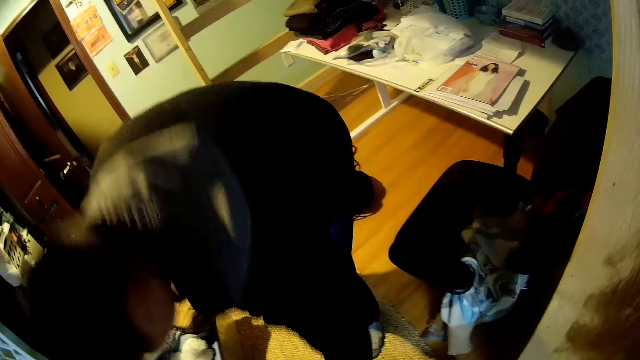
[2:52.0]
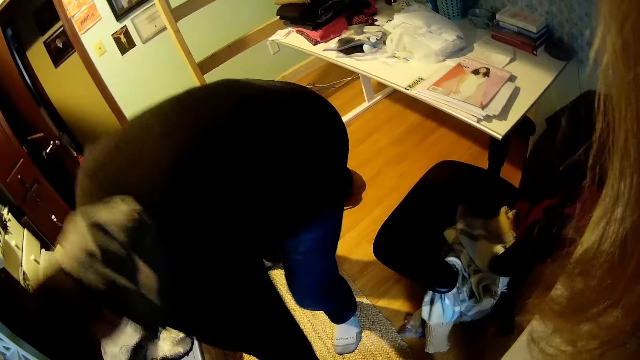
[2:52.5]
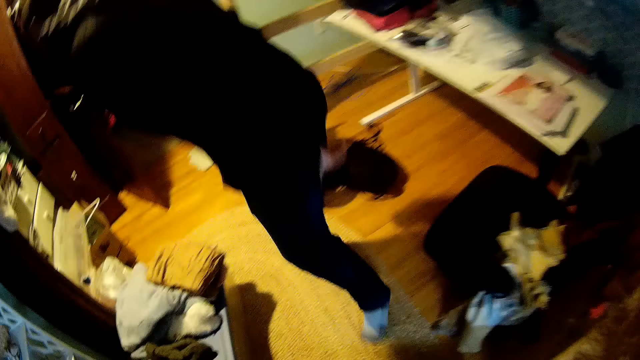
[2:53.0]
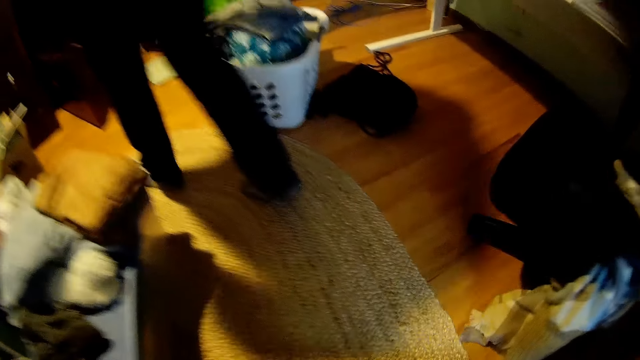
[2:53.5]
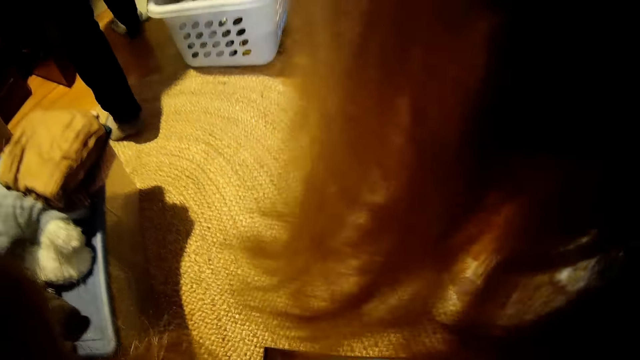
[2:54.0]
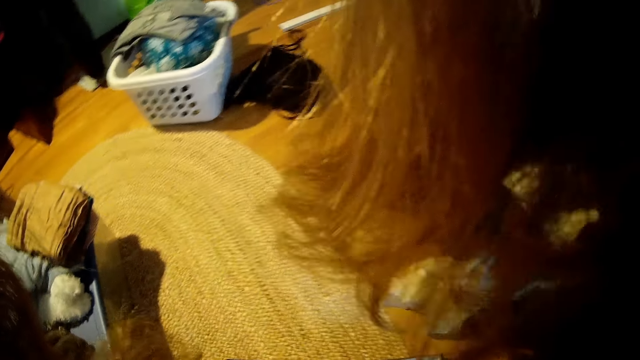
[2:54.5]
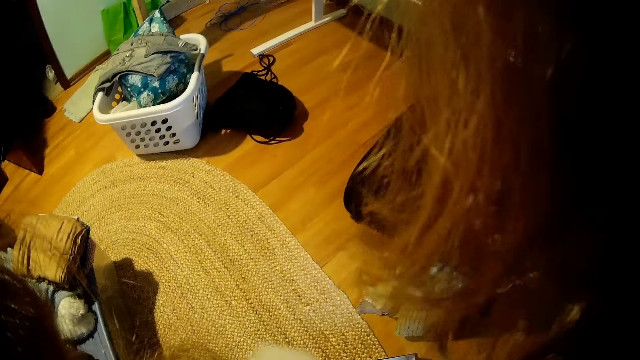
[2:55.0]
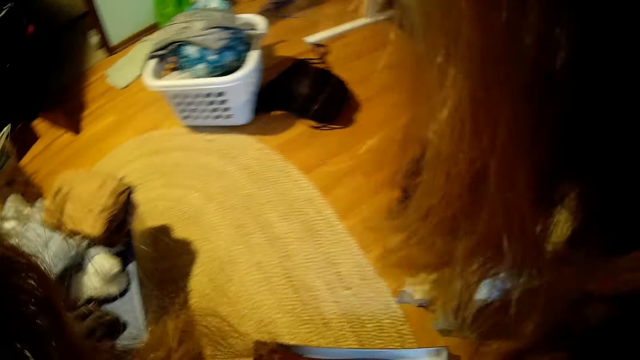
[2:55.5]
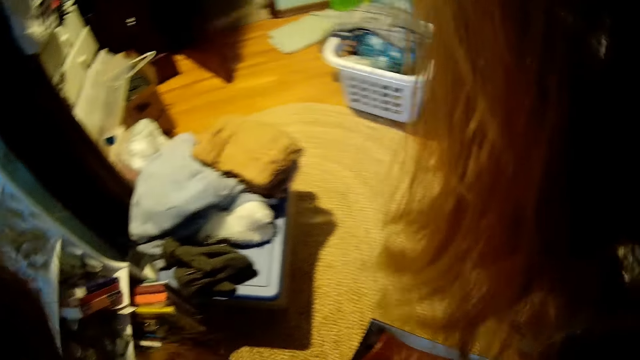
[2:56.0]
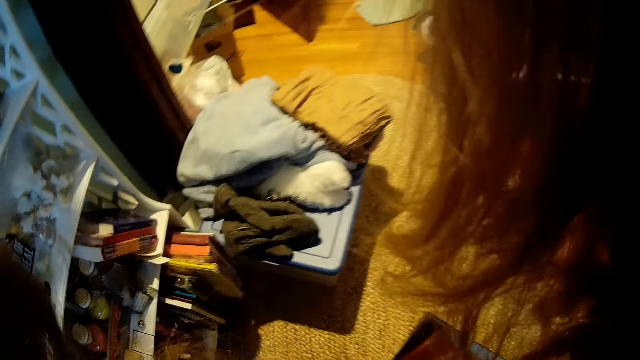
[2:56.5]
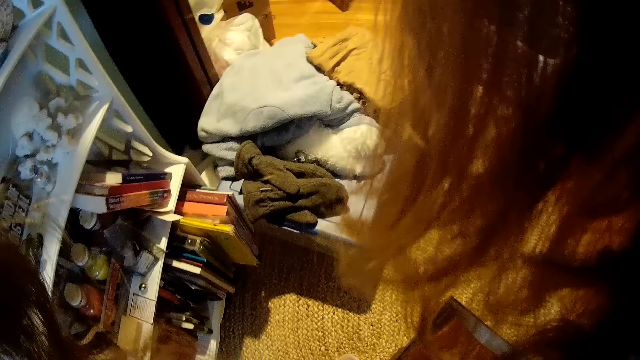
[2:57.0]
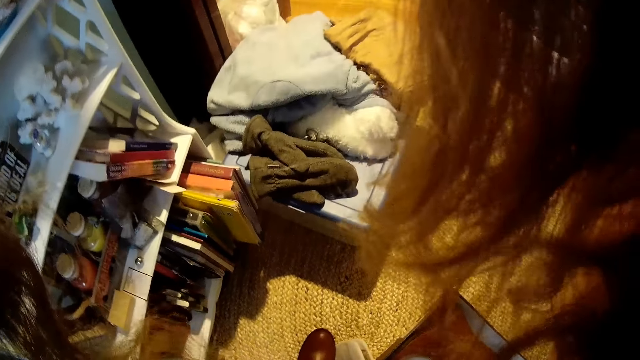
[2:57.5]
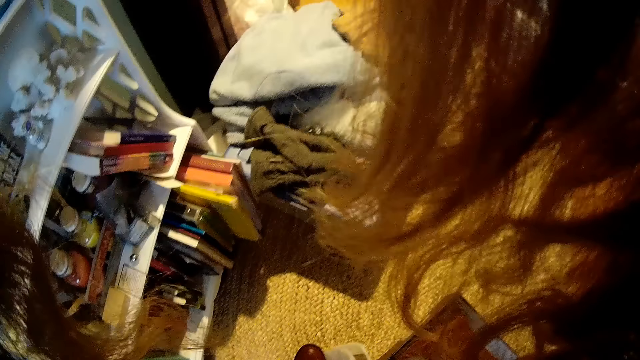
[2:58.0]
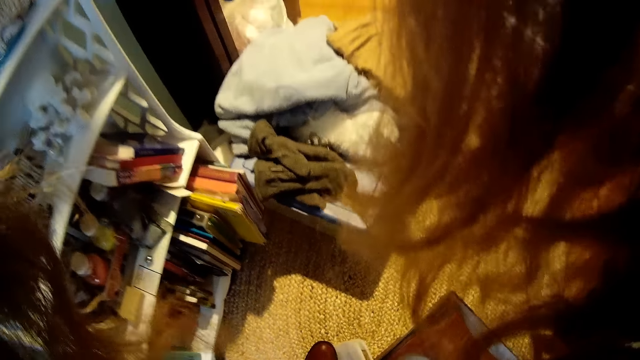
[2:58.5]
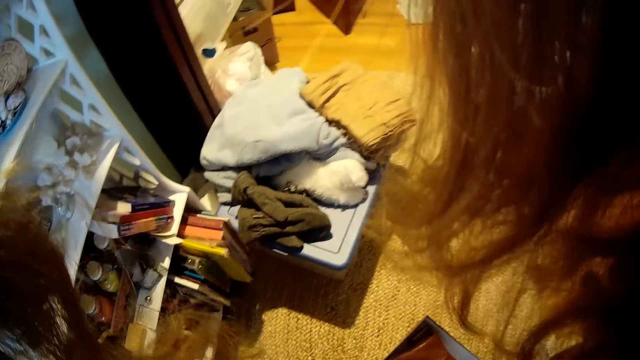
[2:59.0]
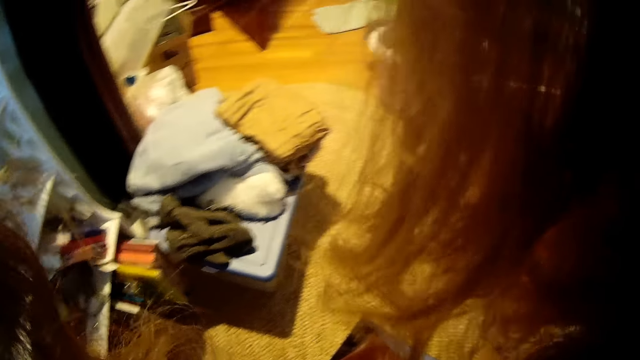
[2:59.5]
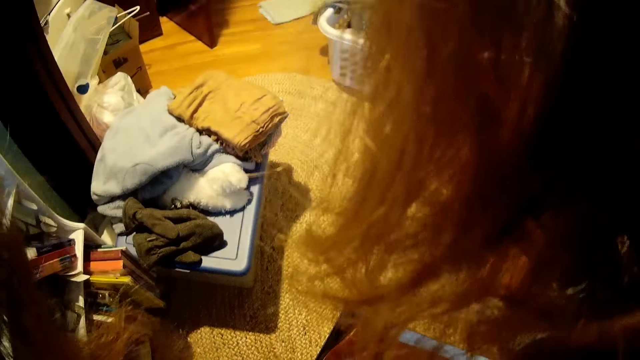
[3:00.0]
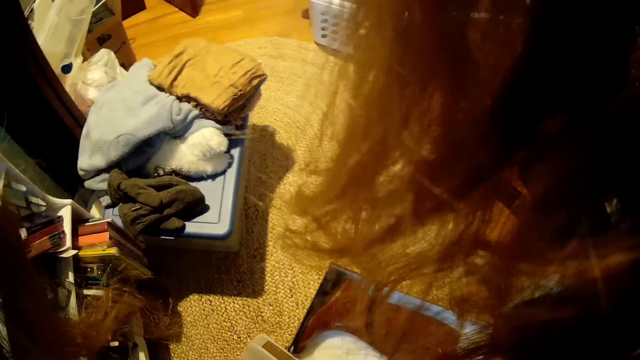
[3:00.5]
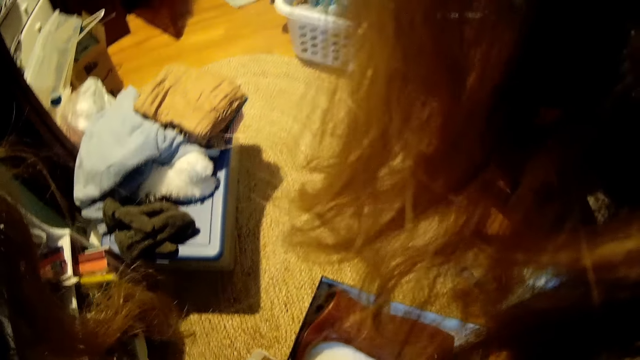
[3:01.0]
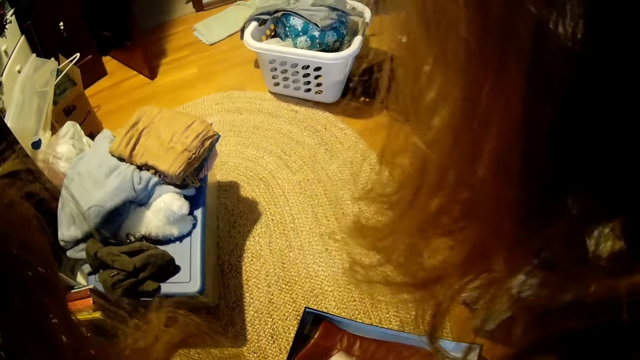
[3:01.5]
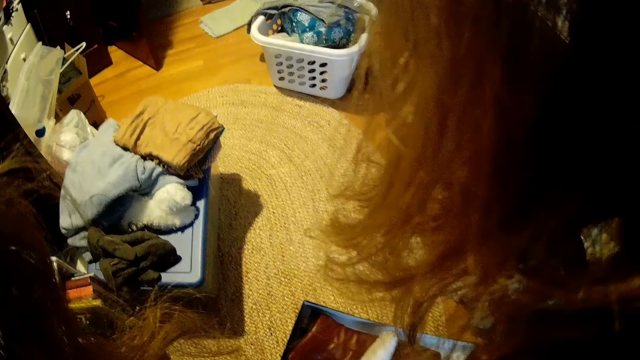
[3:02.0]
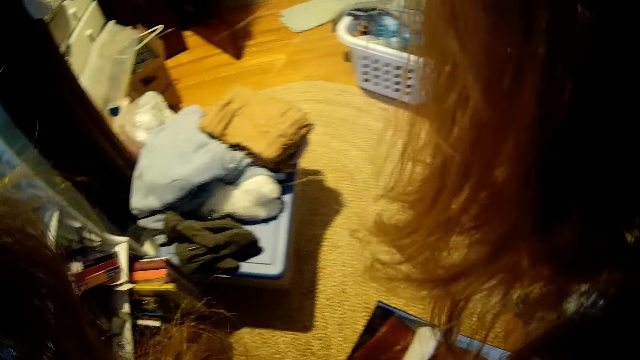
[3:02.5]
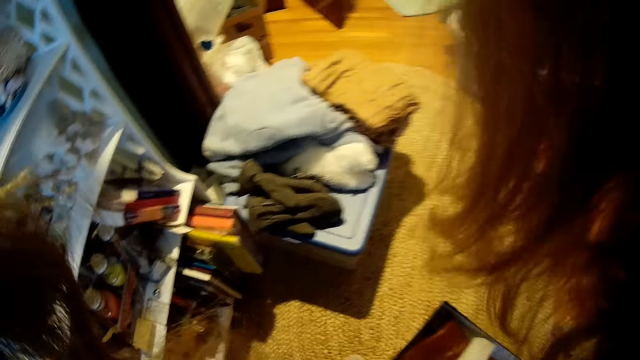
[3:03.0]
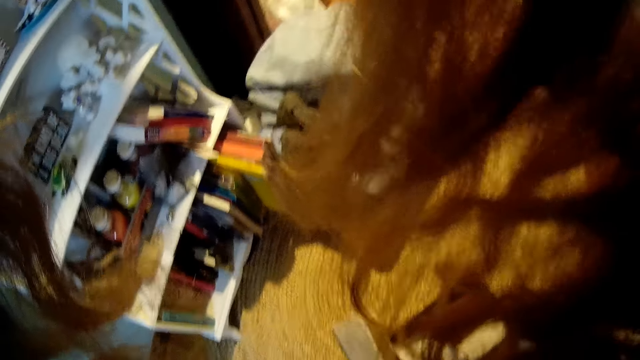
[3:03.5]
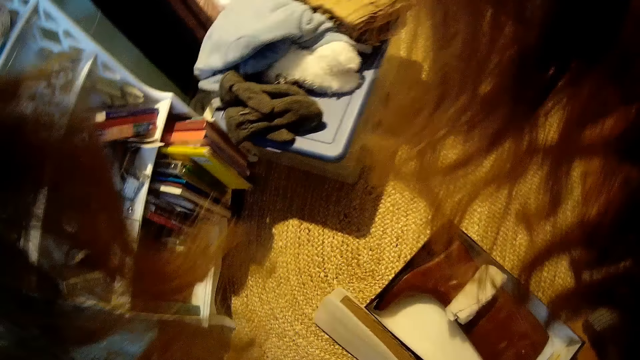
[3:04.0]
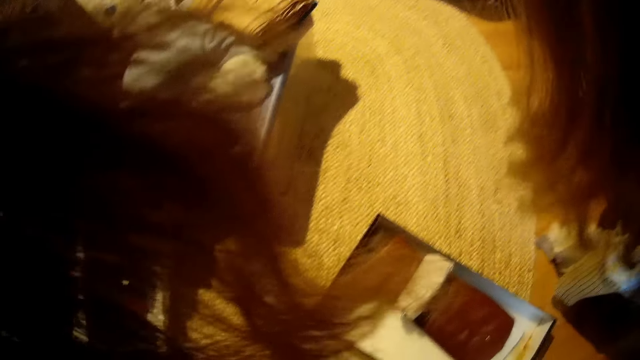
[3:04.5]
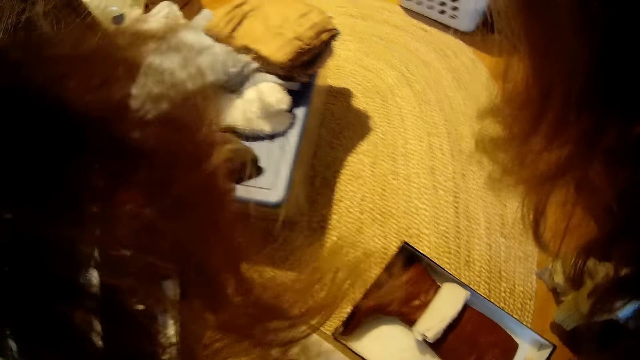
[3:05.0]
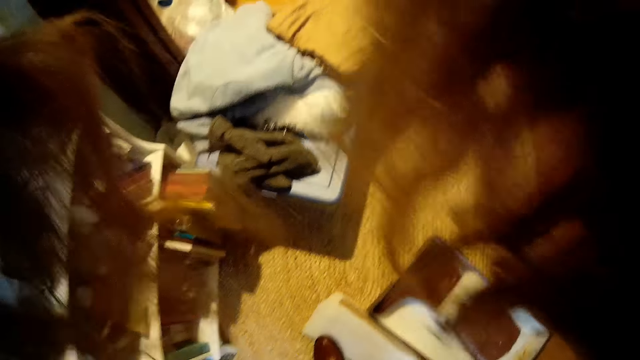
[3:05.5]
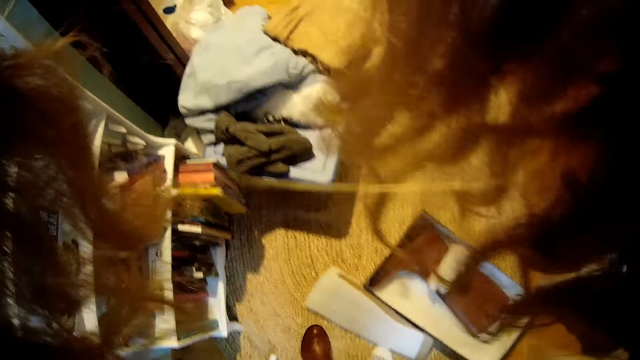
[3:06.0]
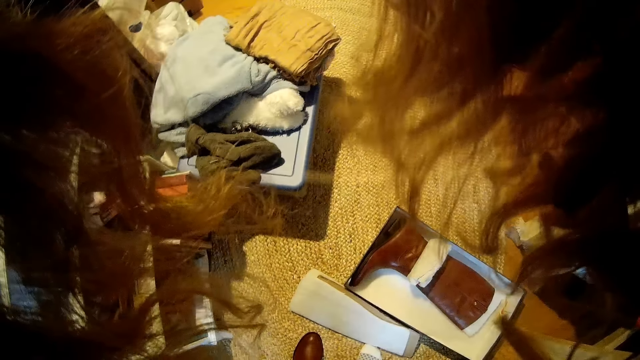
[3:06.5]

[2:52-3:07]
The man walks out of the bedroom. The camera wearer wears the boot on her left leg. The man walks around. The camera wearer looks down. She opens a pack.

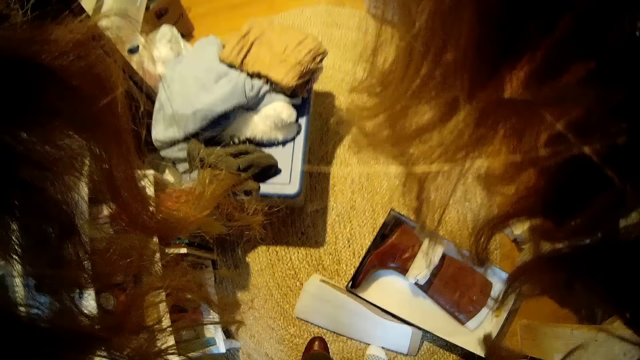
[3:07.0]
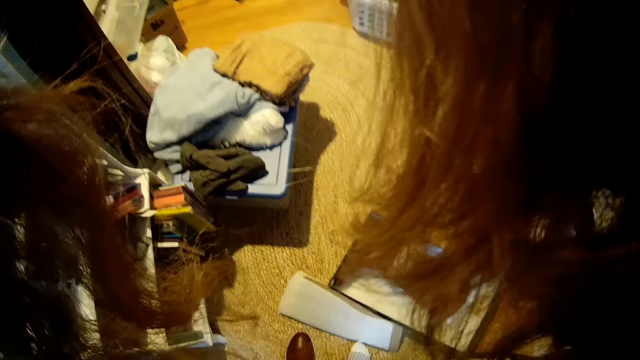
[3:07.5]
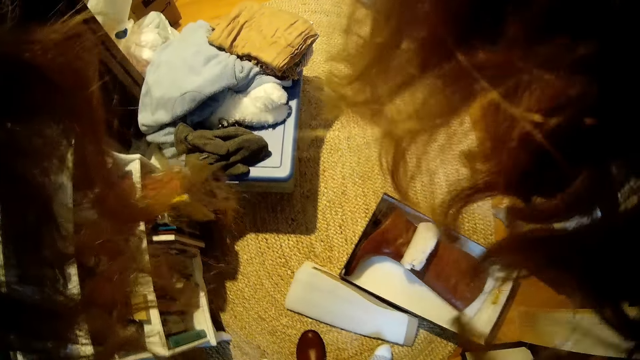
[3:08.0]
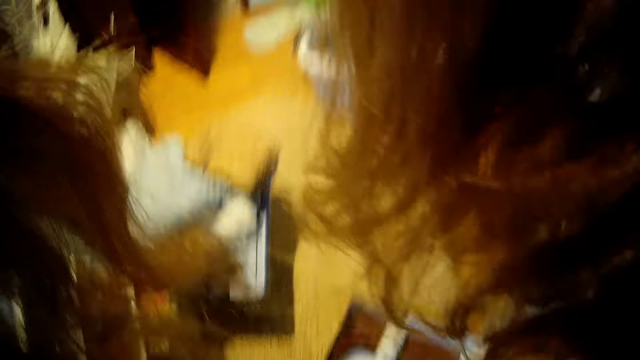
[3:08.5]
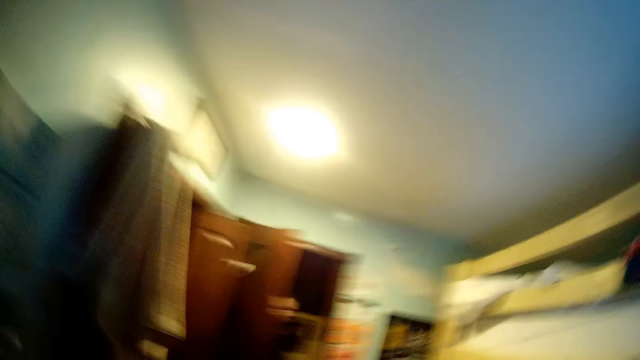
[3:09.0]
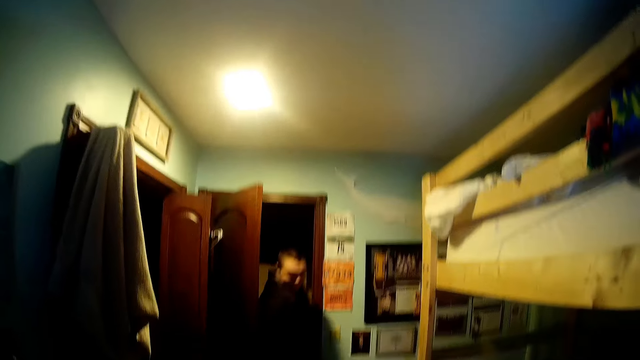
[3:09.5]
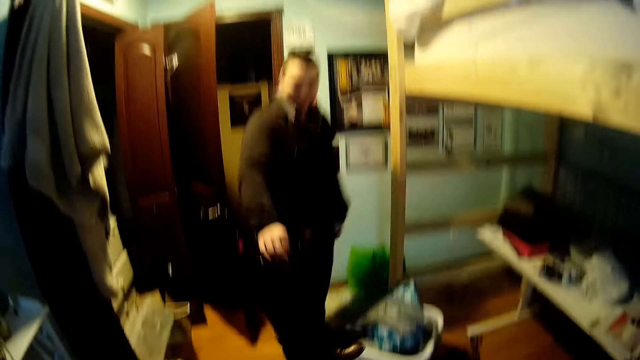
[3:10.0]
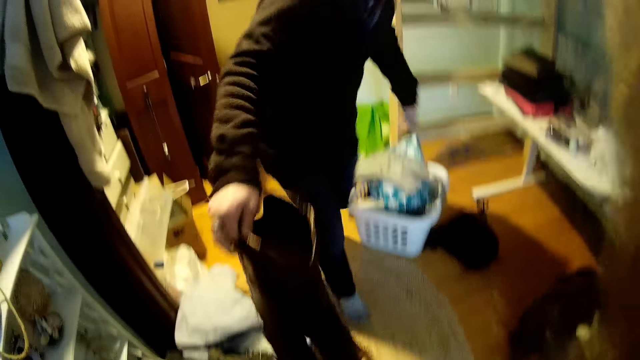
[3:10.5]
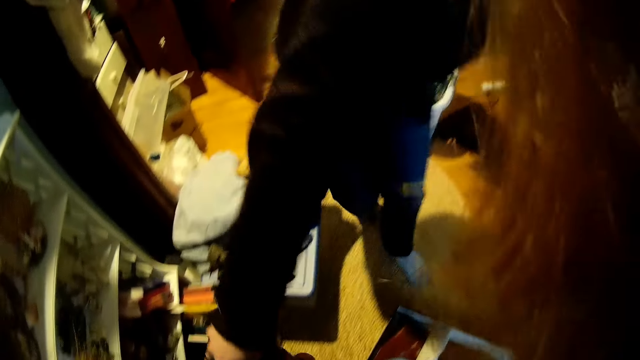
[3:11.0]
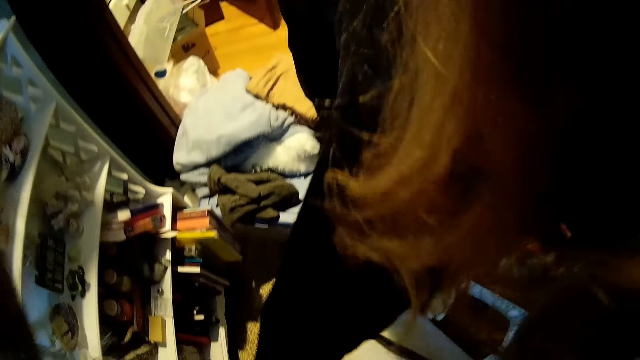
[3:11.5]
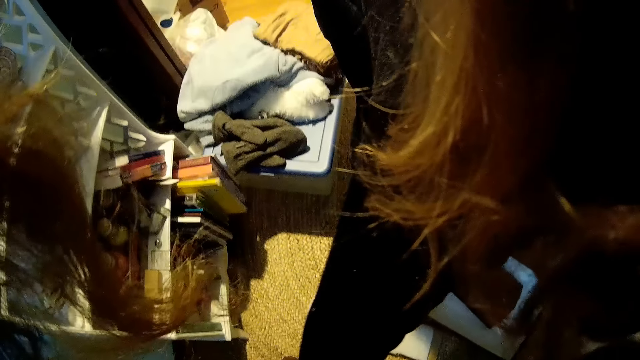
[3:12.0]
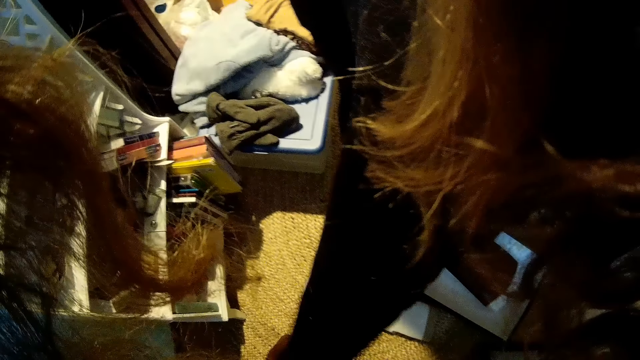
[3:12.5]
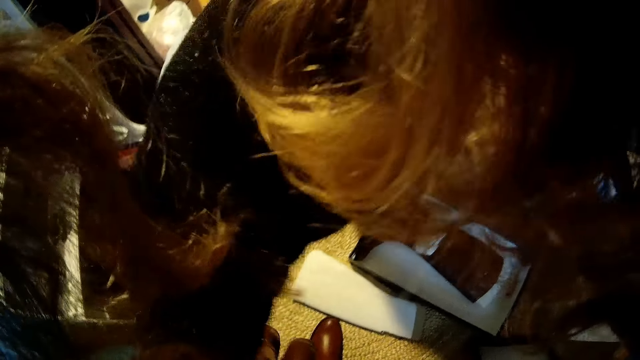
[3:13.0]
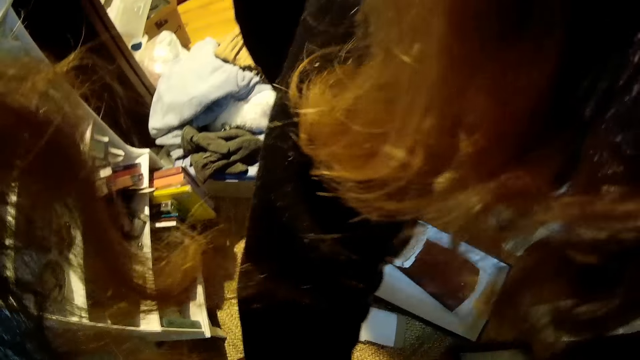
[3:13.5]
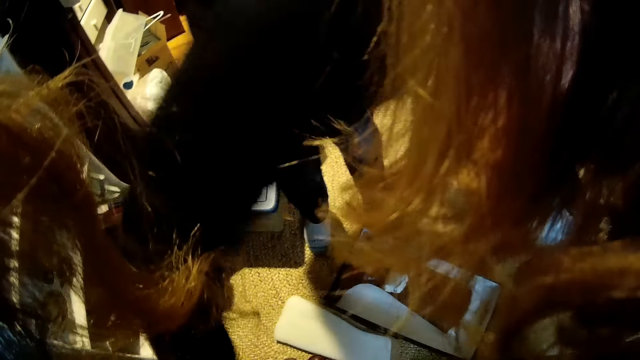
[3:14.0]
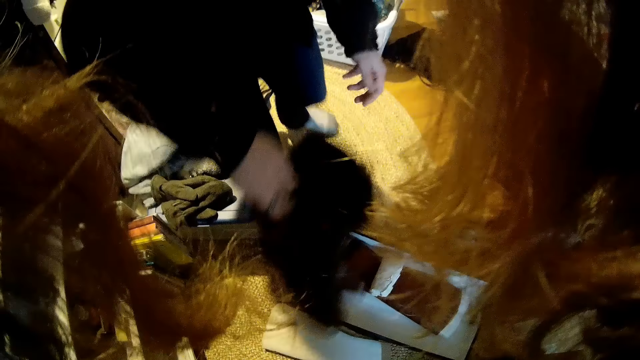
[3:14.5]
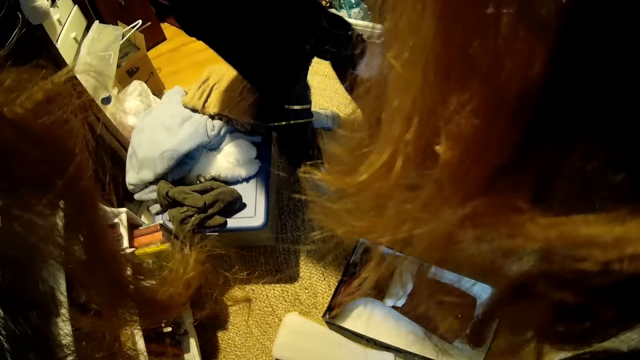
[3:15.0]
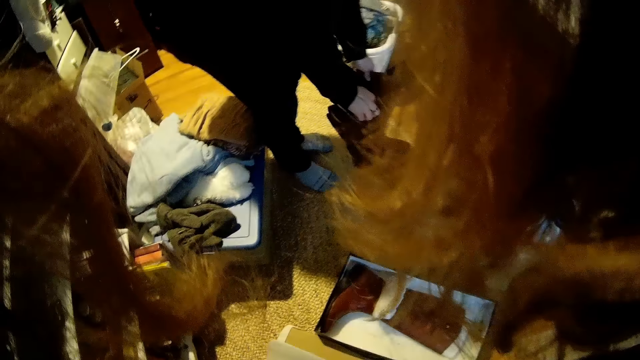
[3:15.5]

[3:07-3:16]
The camera wearer turns around. The man walks into the bedroom. He holds a pair of boots, bends down and puts the pair of boots on the floor. He picks up the boot on the floor. He holds the pair of boots.
